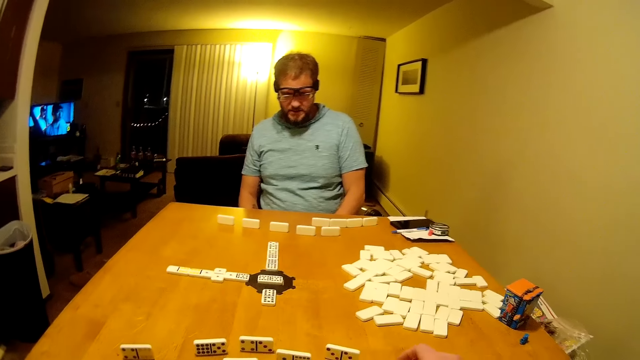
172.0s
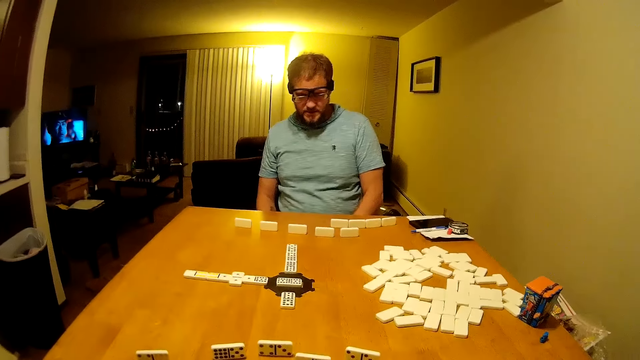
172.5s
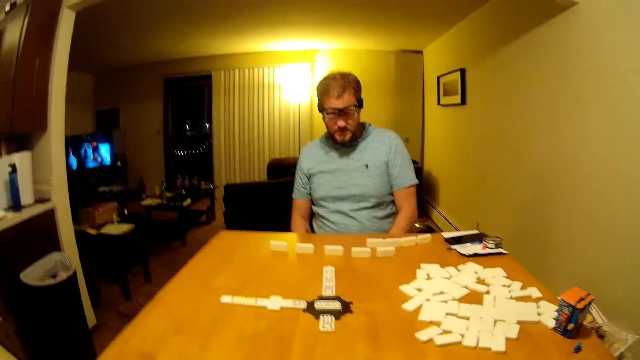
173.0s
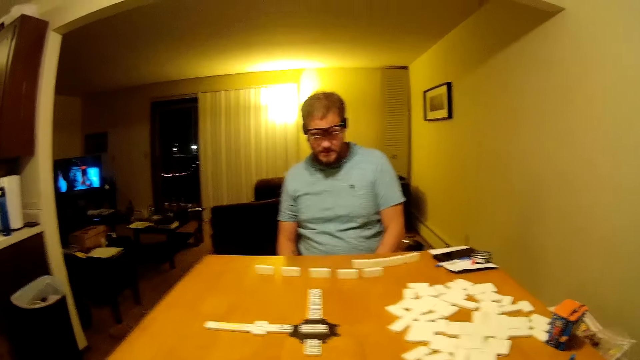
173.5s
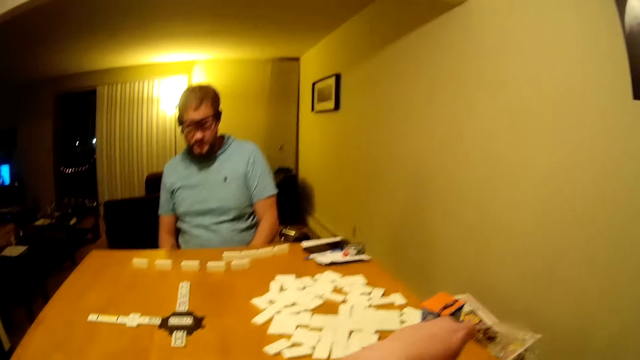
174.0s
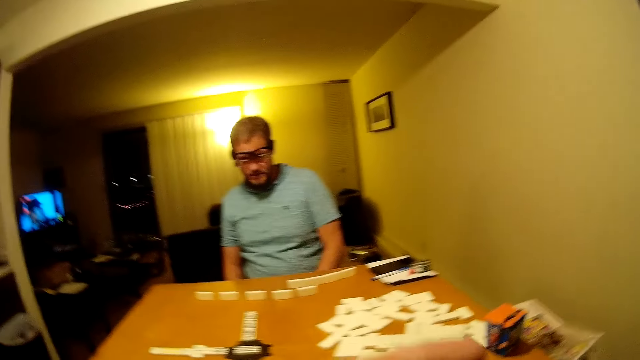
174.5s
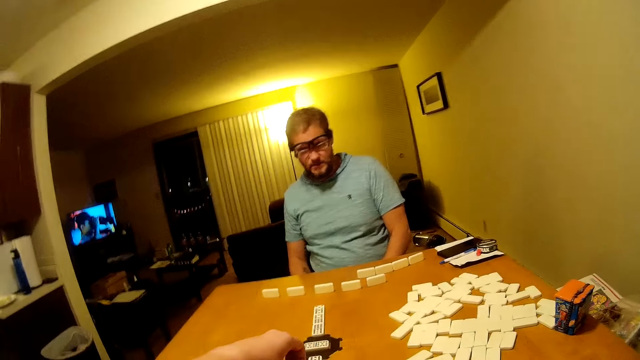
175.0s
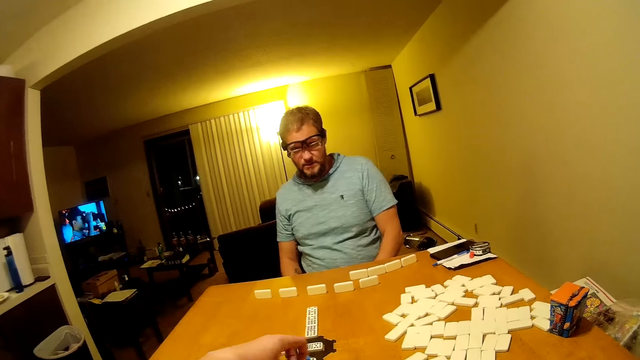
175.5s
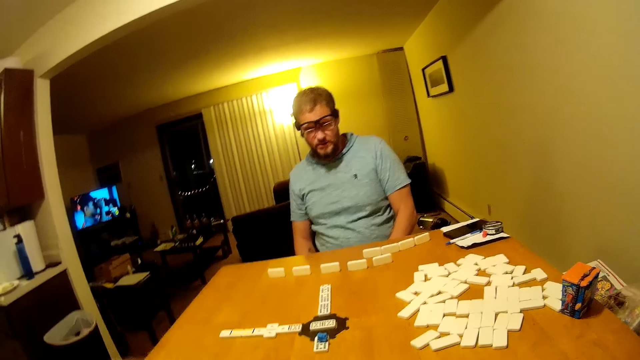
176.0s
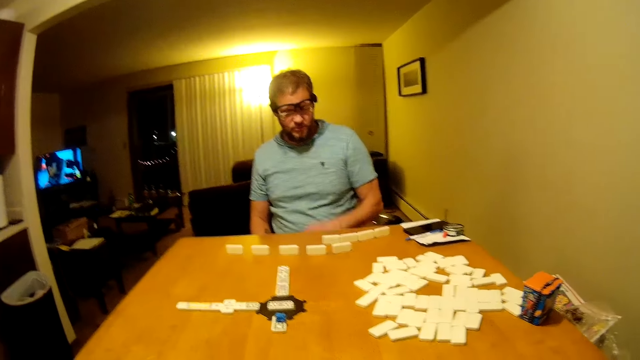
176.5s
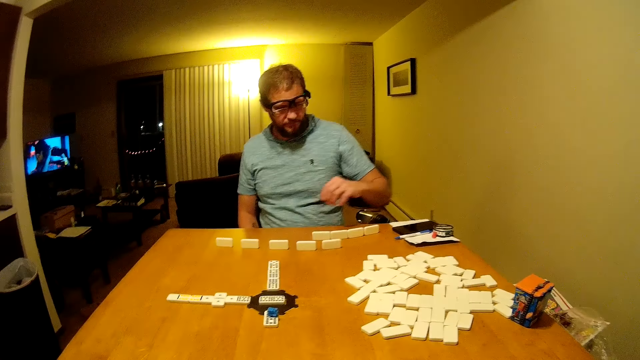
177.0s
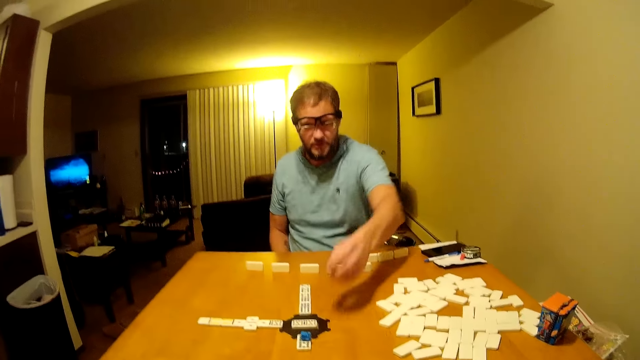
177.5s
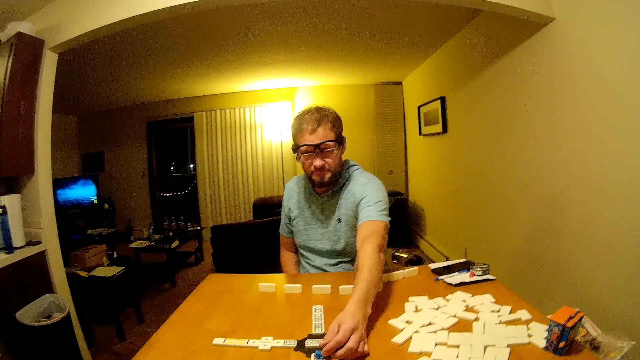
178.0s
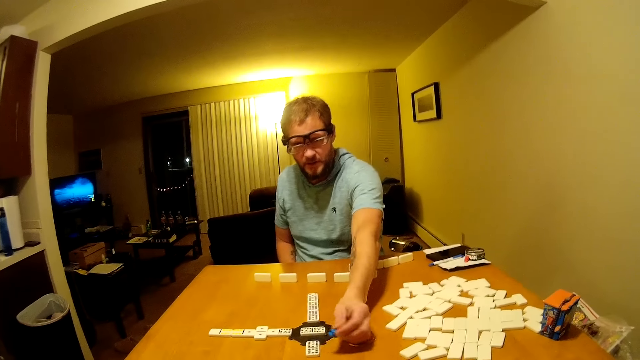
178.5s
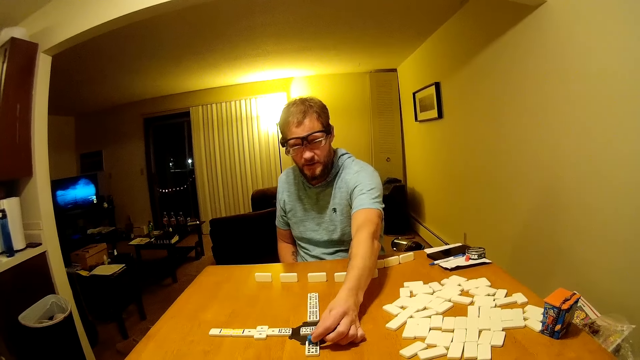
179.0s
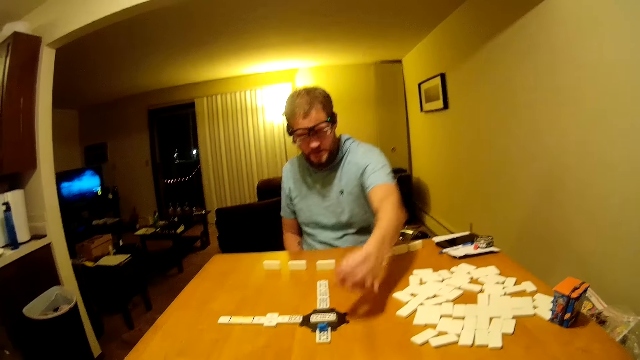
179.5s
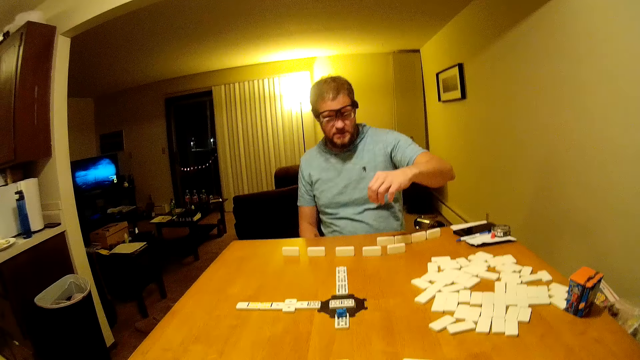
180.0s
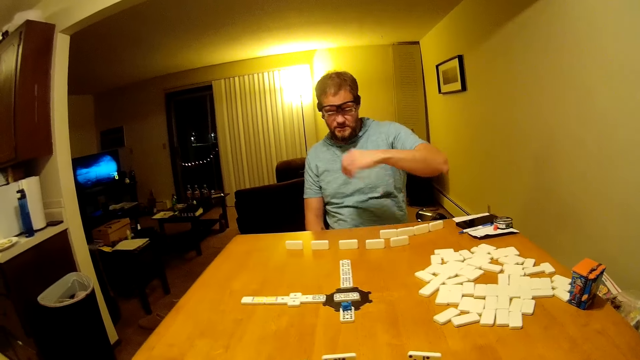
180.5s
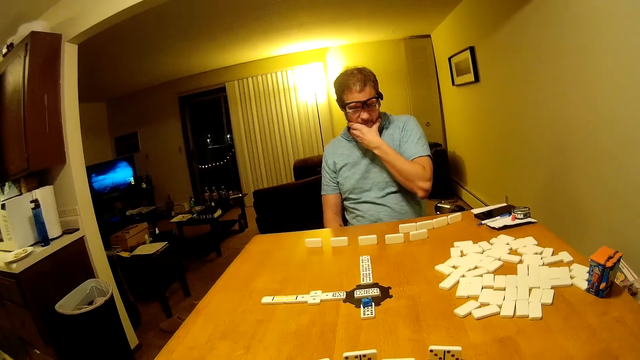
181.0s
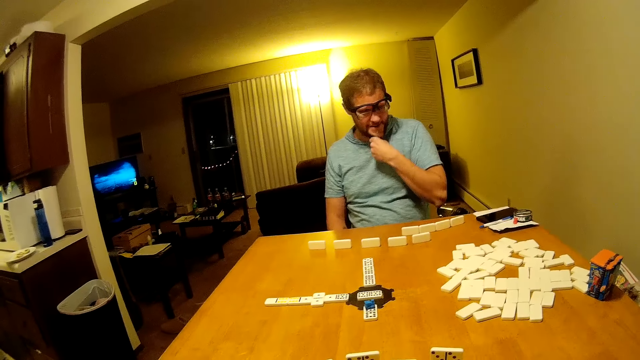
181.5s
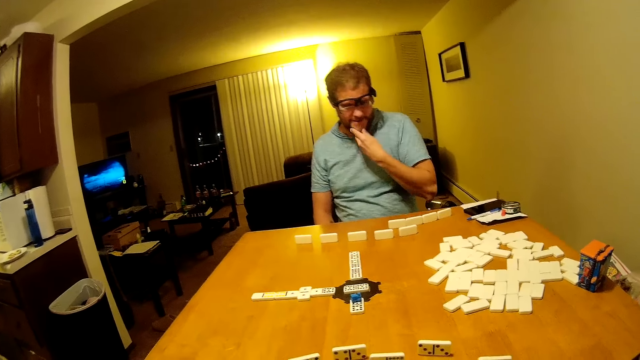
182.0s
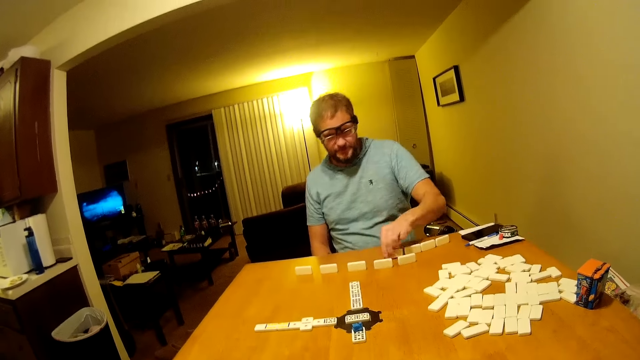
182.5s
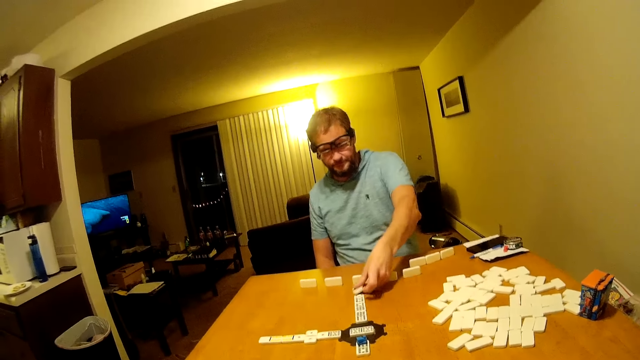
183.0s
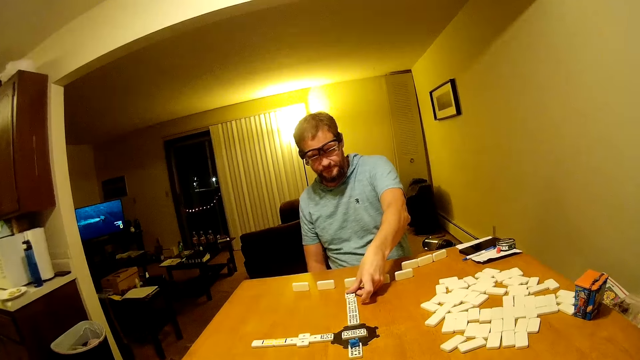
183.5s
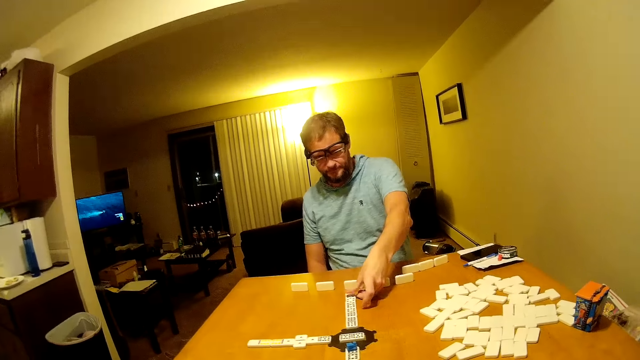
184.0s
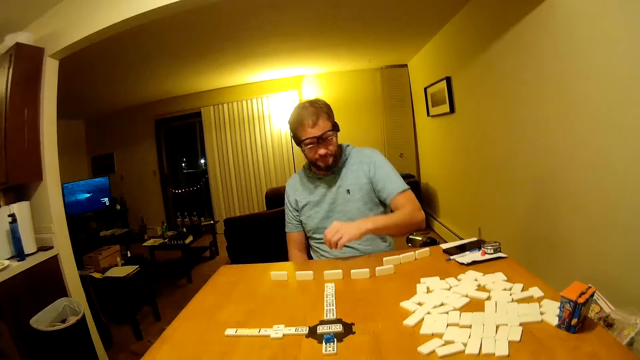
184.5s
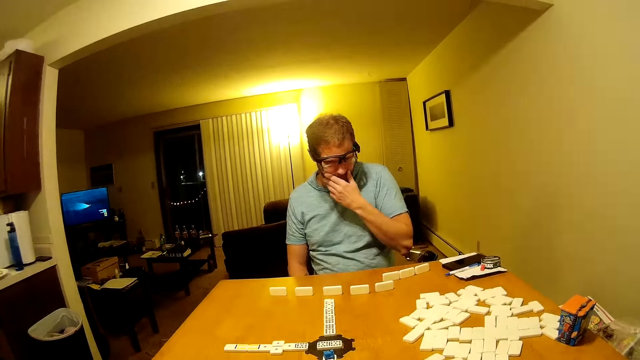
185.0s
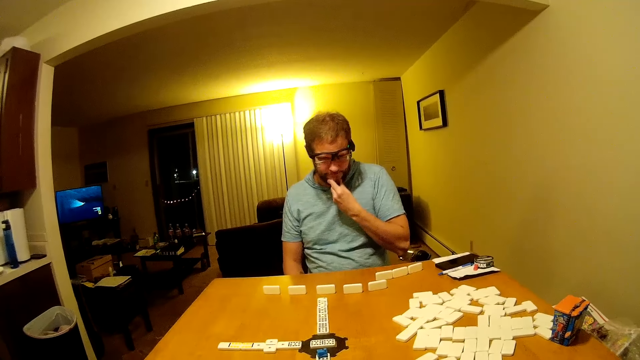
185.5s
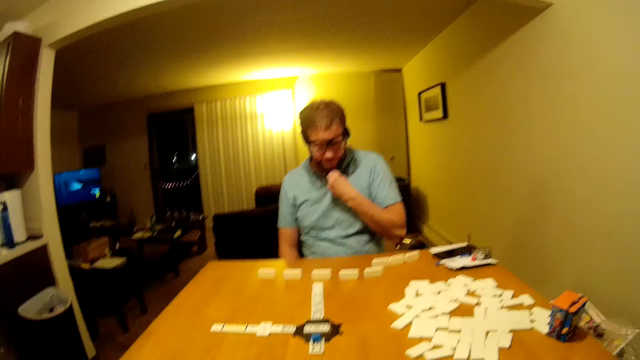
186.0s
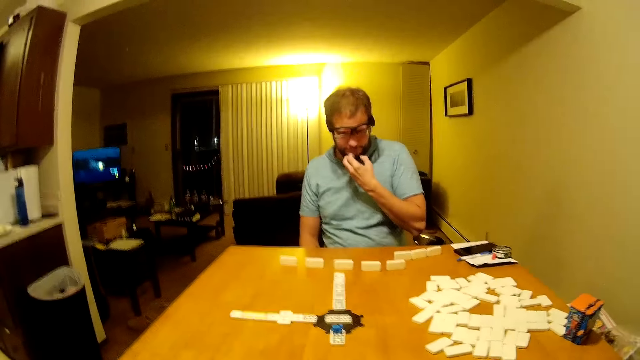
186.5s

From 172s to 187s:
The camera wearer picks up a domino piece, places the domino piece on the table and plays the word game board. A man places a domino piece on another piece and touches the beard. The man picks up a domino piece, places the domino piece on the table, plays the word game board and touches the beard.

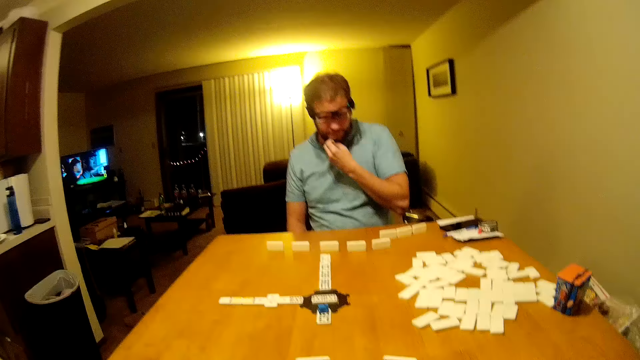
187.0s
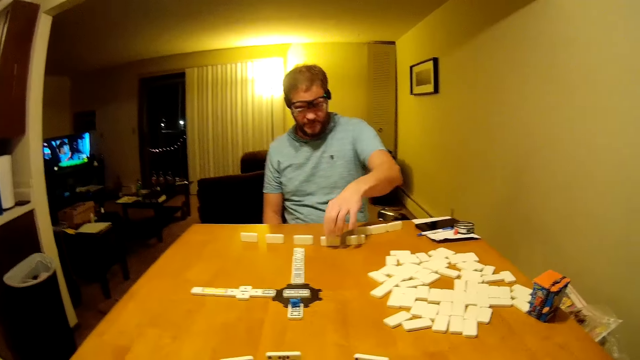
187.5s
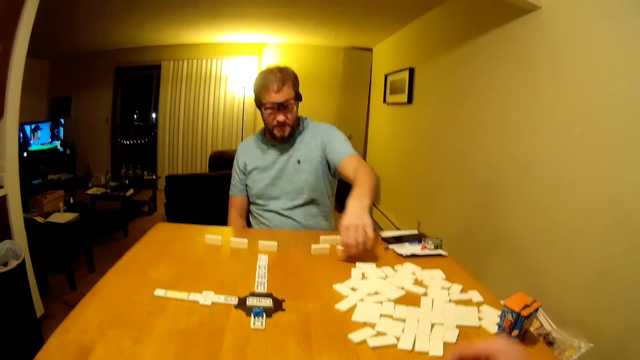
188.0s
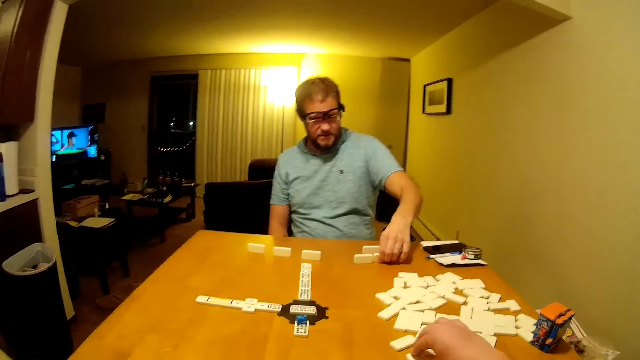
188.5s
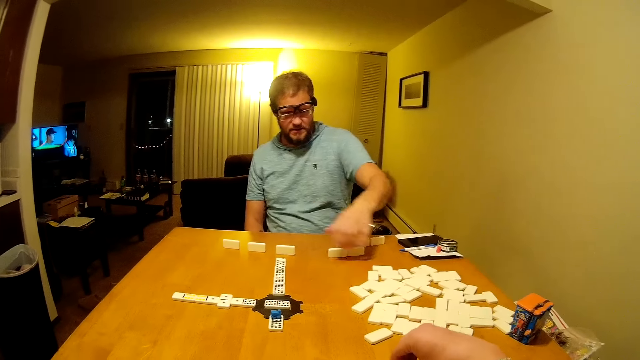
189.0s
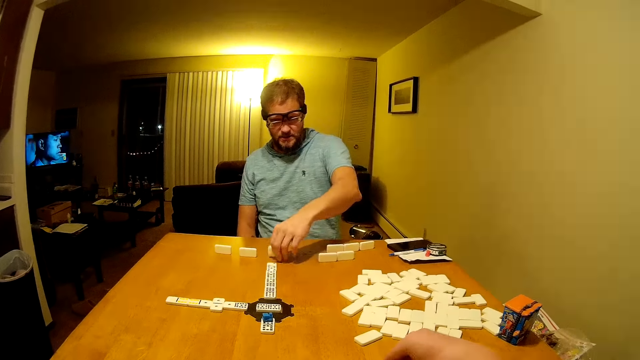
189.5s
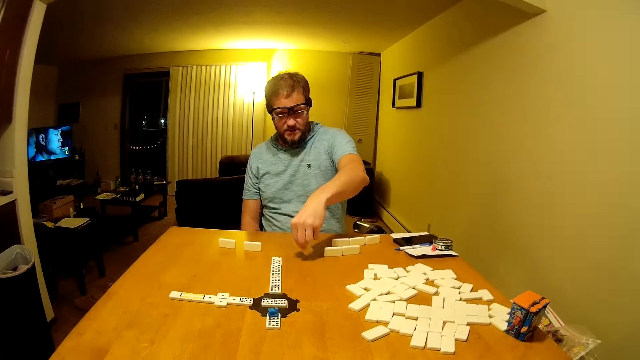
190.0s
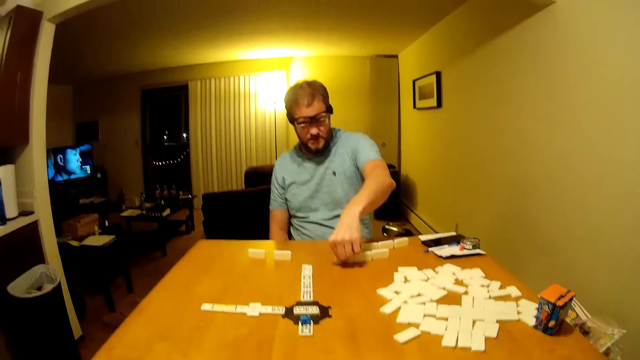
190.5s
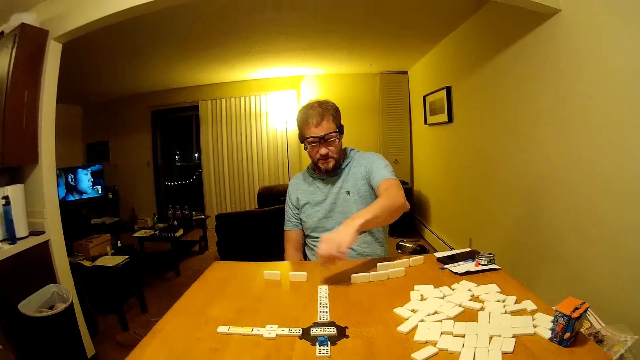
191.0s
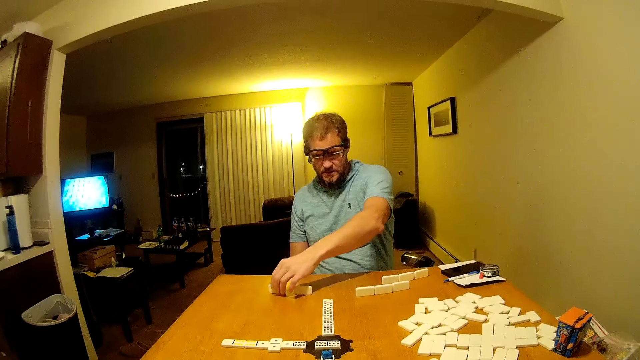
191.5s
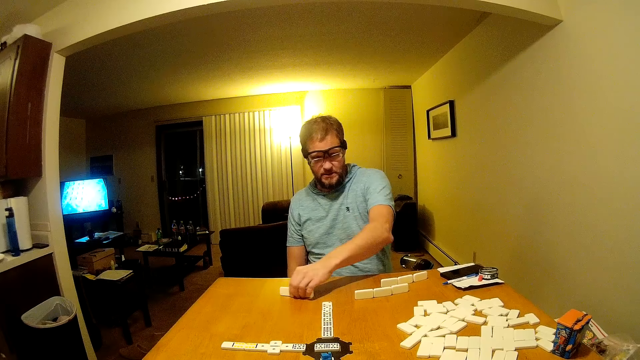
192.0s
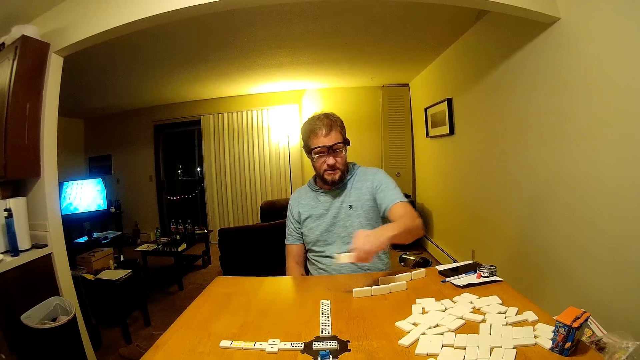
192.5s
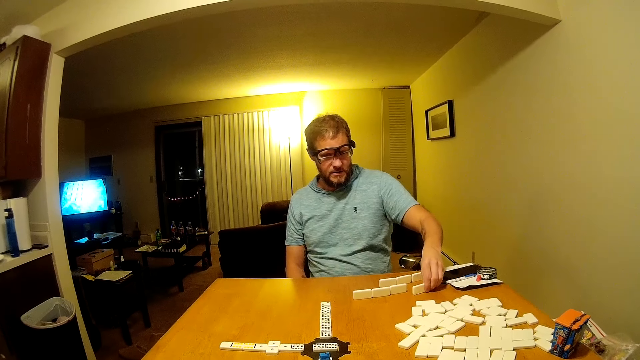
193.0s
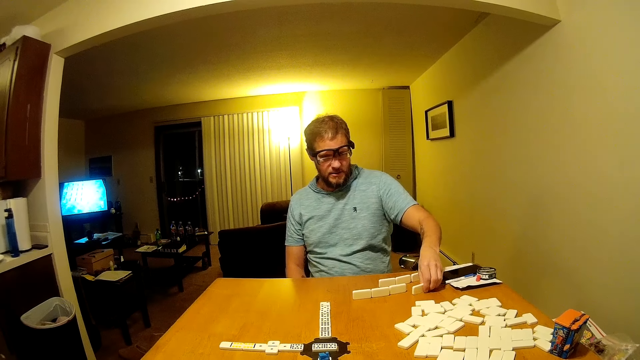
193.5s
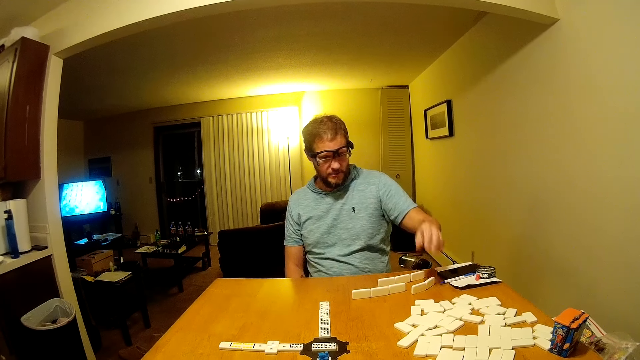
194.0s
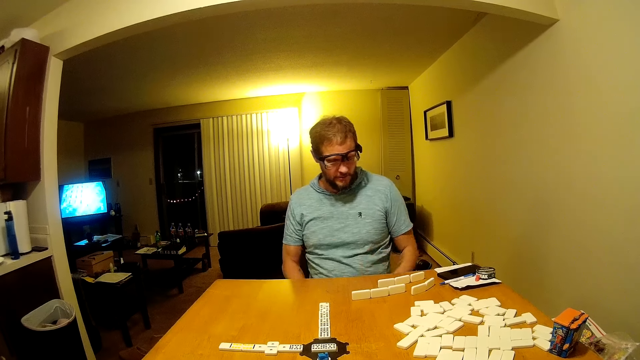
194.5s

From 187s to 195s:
A man arranges domino pieces on the table. The camera wearer picks up a domino piece. The man moves the word boards game. The camera wearer places the domino piece on the table.
